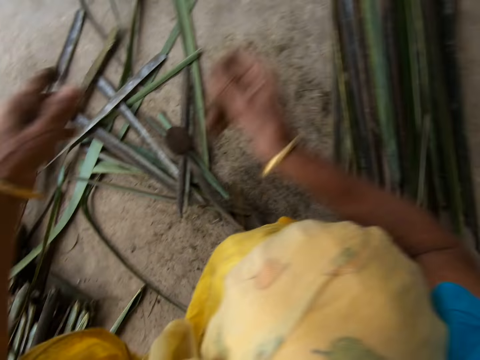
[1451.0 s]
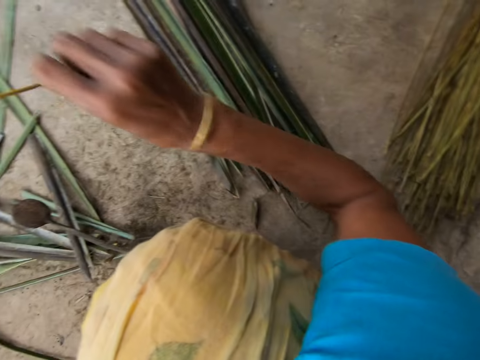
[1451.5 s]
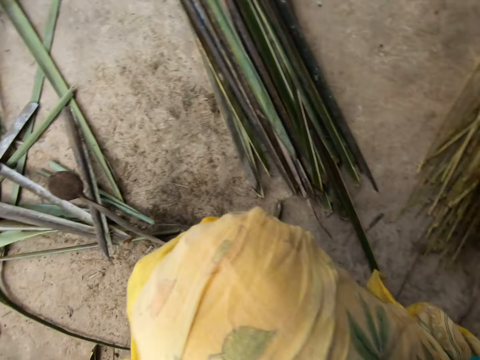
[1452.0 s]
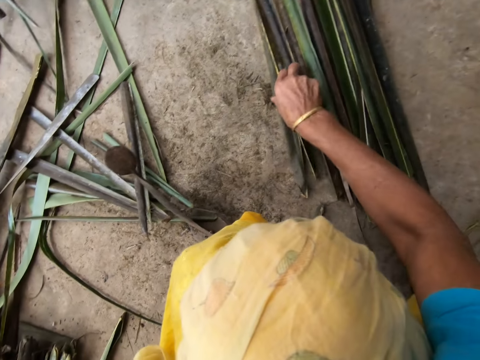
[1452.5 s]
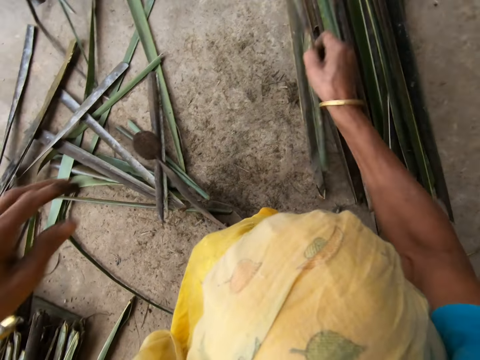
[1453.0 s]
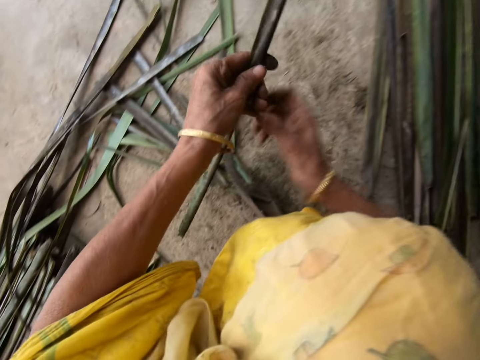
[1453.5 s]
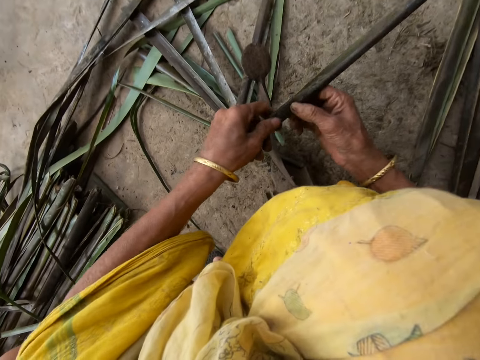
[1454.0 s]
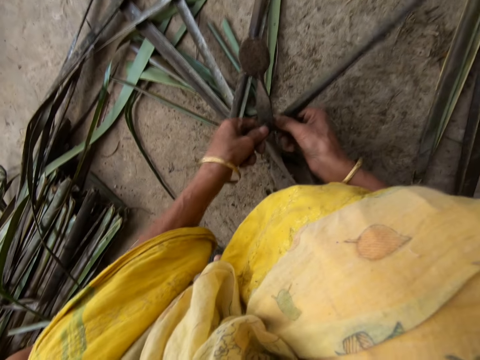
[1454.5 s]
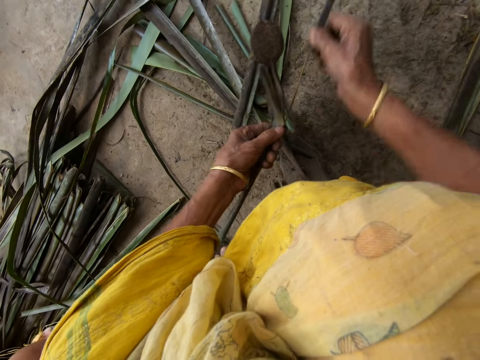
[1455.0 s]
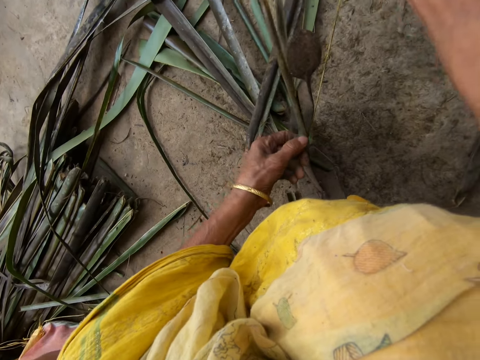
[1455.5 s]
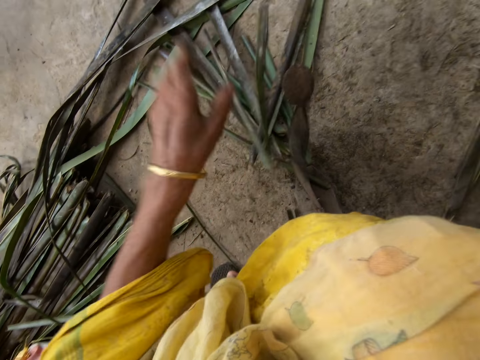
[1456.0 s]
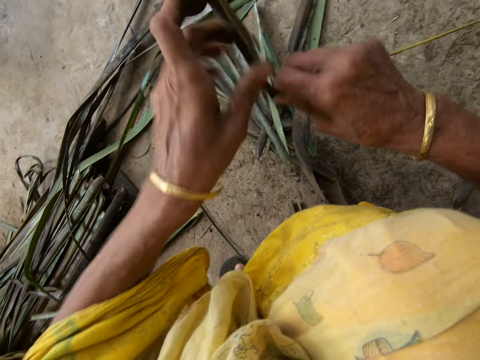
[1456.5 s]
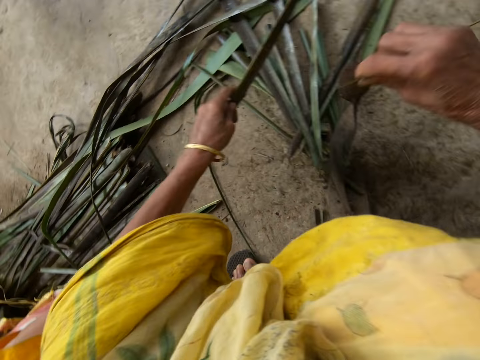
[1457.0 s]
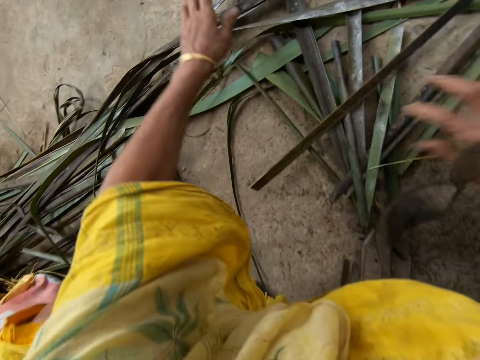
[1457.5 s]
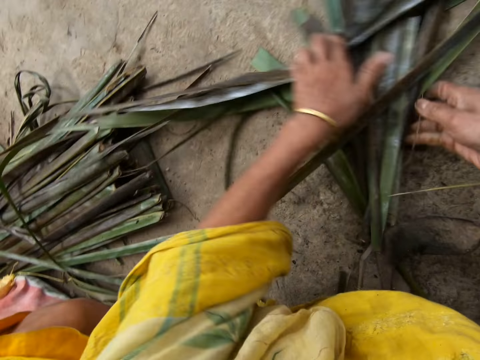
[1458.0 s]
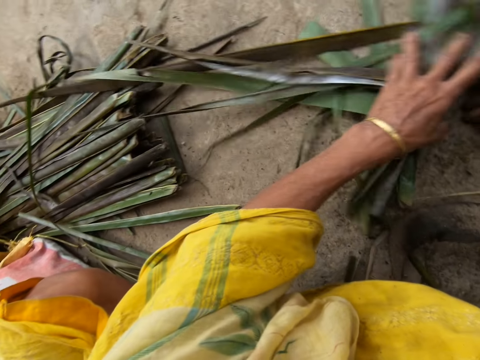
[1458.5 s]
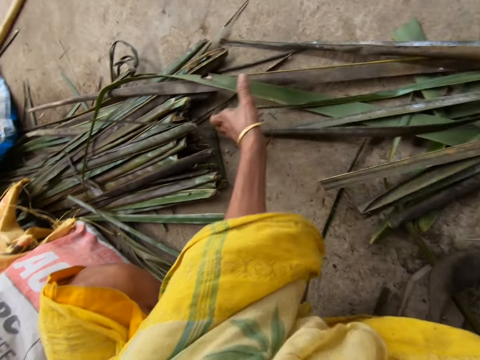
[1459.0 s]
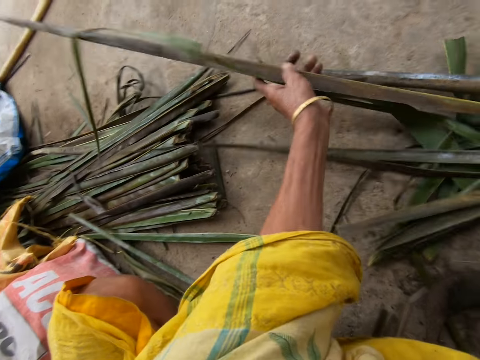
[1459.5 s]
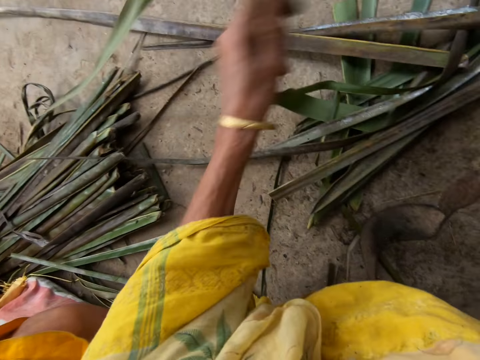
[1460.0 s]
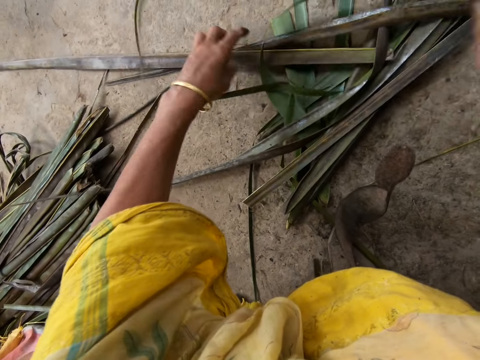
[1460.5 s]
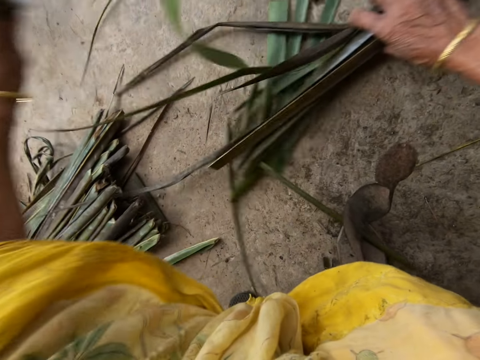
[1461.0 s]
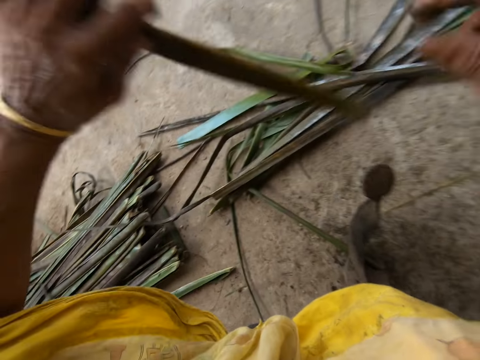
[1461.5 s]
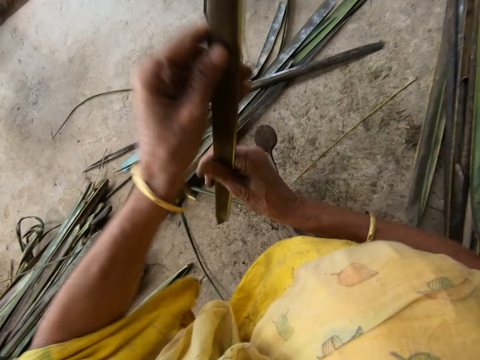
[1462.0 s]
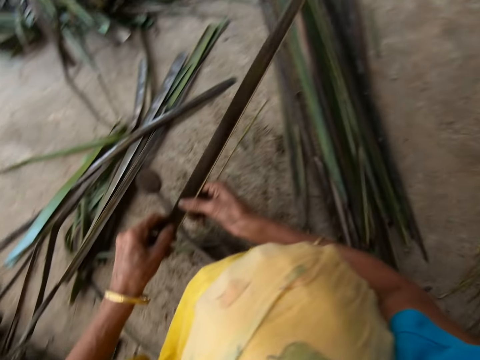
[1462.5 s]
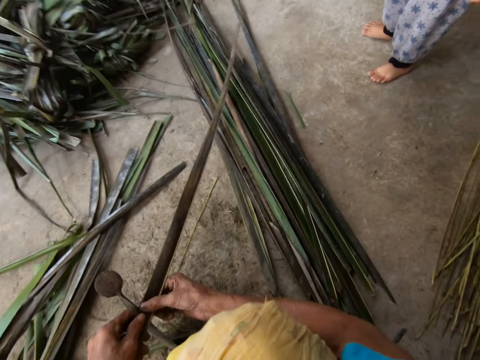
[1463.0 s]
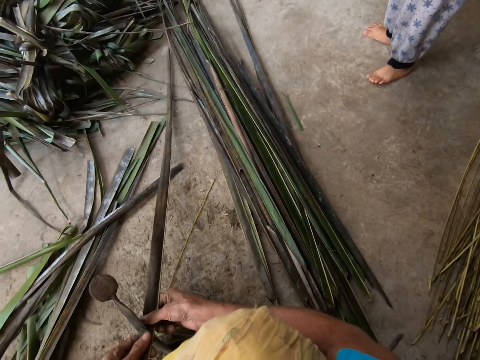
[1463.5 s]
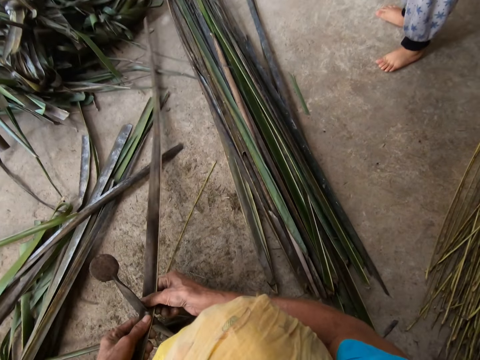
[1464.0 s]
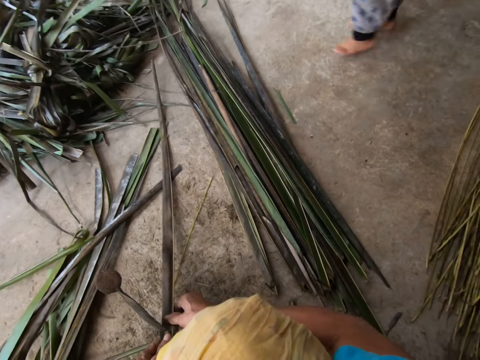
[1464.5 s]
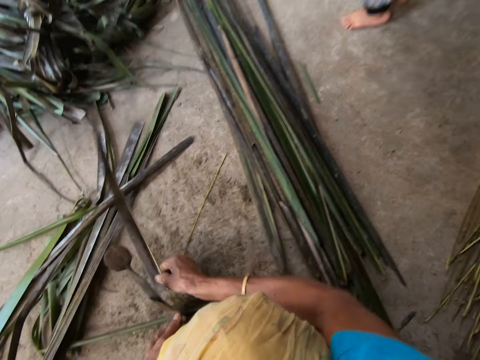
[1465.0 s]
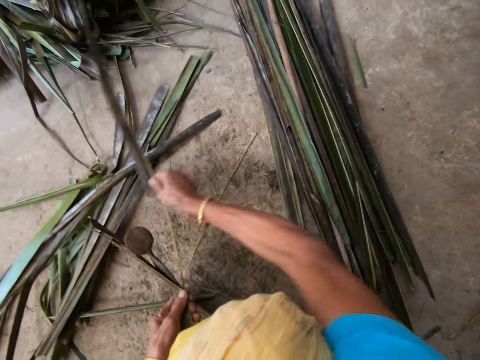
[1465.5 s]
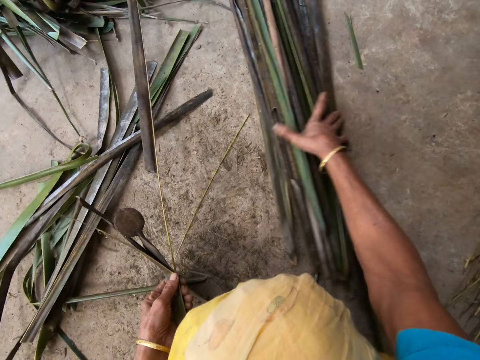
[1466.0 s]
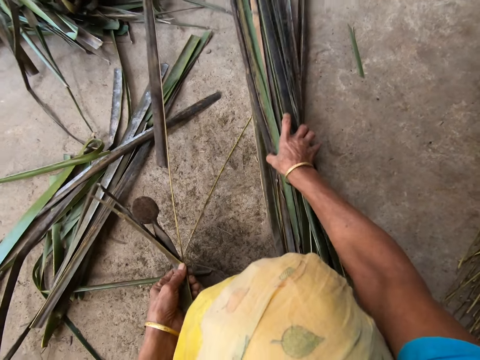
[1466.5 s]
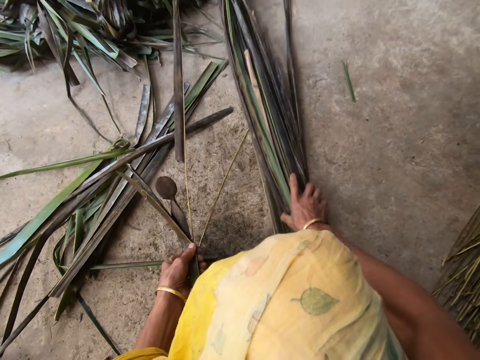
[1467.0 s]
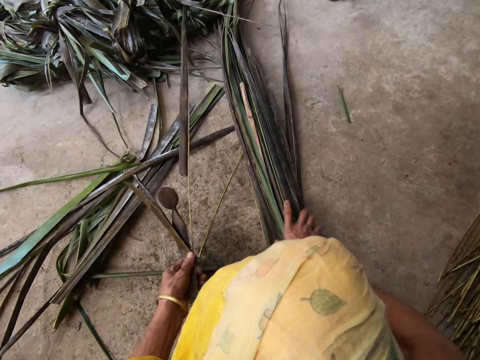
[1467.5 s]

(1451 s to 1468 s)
The camera wearer drops the stick or midrib on the floor with her right hand. She picks up a leaflet or coconut leaf from the floor with her right hand. She trims the leaflet from a stick with the sharp-edged iron rod on the floor. She pulls the midrib on the coconut leaf. She gathers the leaflets from the ground with both hands. She takes a coconut leaf on the floor. She trims the leaflet from a stick with the sharp-edged iron rod on the floor. She pulls the midrib on the coconut leaf. She pulls coconut leaves on the floor.

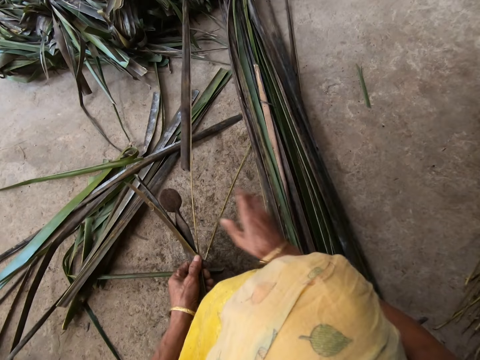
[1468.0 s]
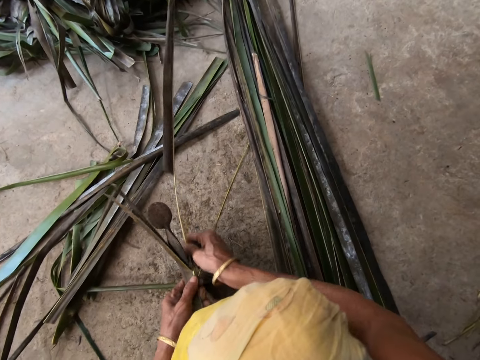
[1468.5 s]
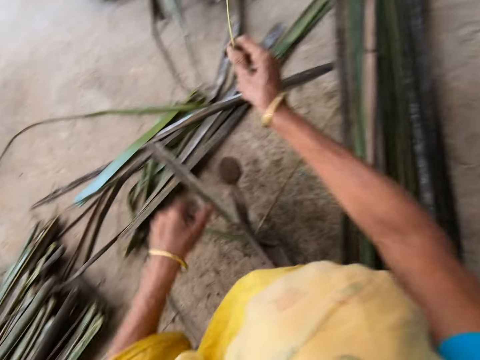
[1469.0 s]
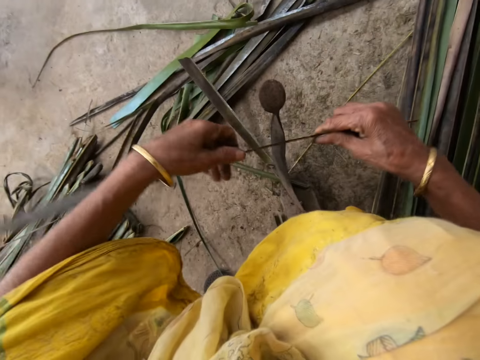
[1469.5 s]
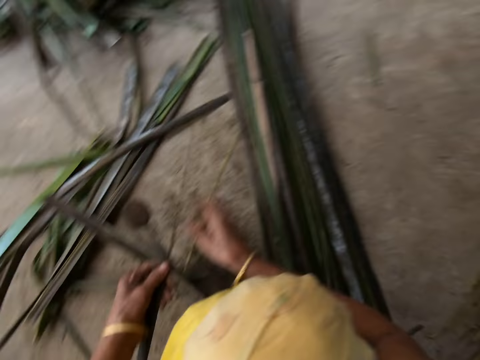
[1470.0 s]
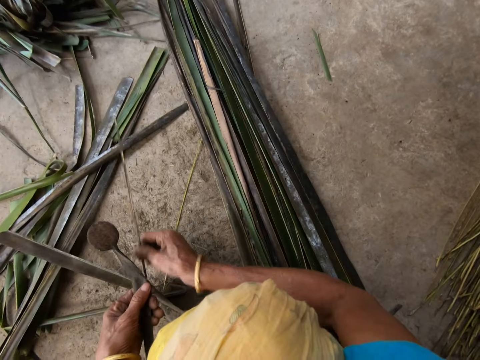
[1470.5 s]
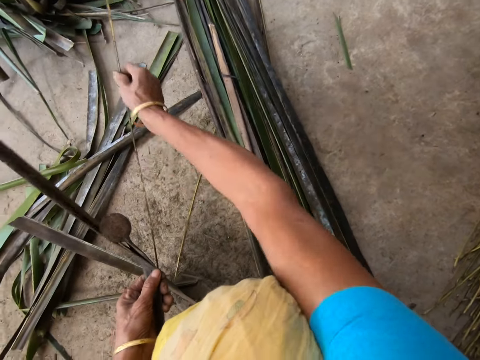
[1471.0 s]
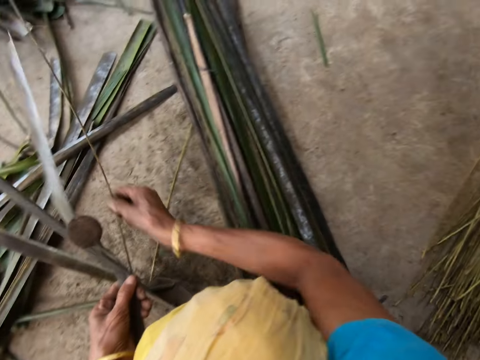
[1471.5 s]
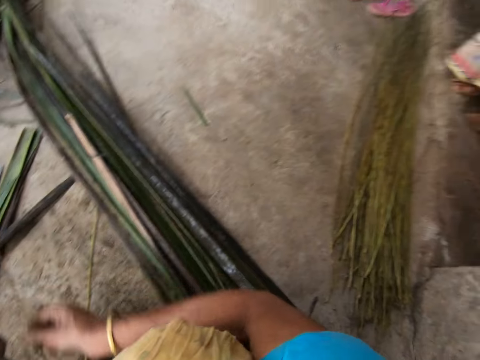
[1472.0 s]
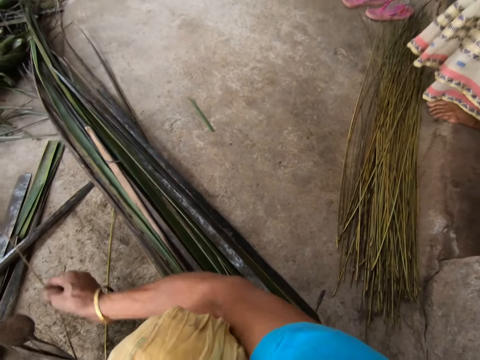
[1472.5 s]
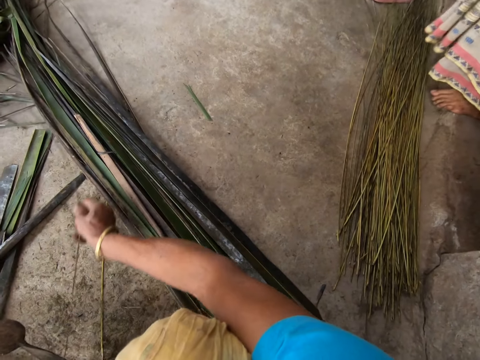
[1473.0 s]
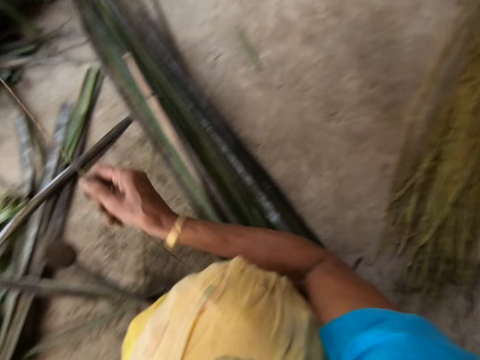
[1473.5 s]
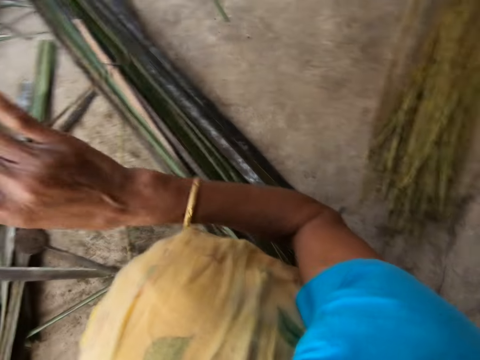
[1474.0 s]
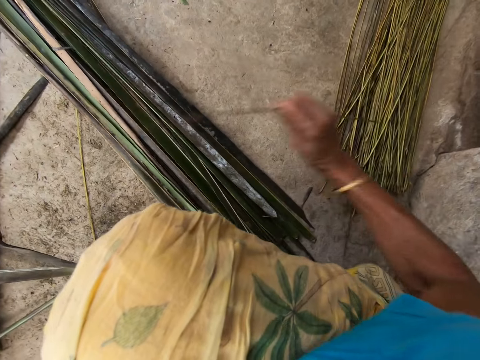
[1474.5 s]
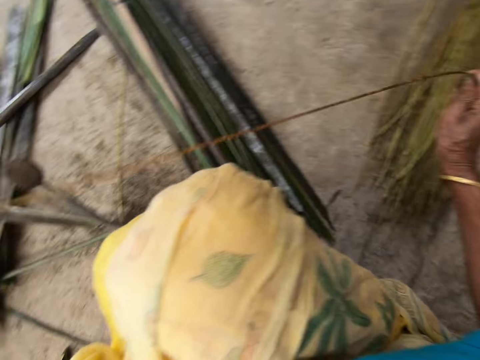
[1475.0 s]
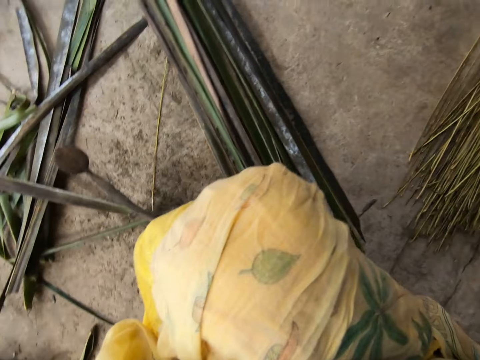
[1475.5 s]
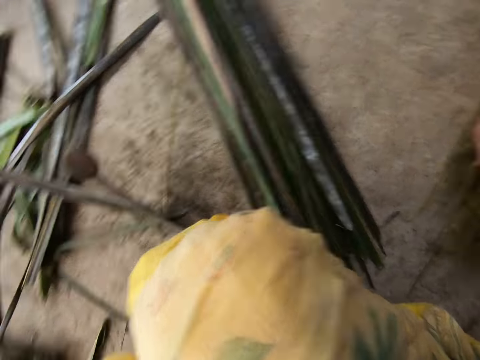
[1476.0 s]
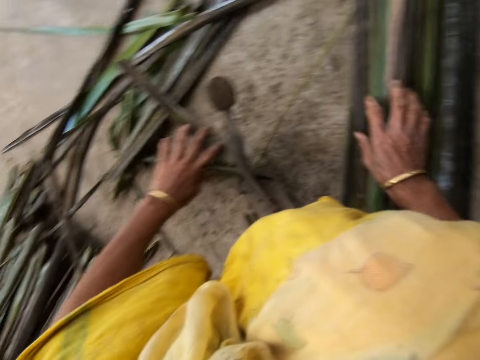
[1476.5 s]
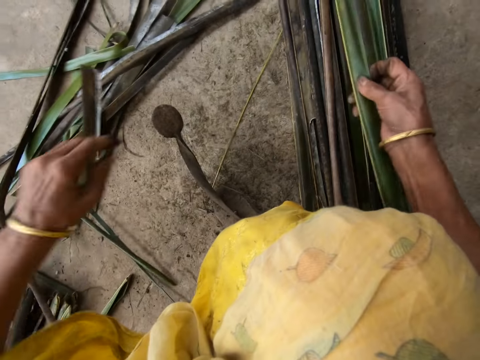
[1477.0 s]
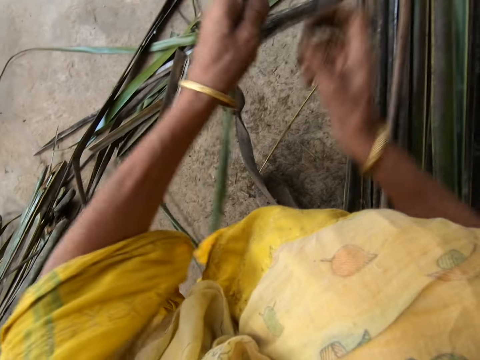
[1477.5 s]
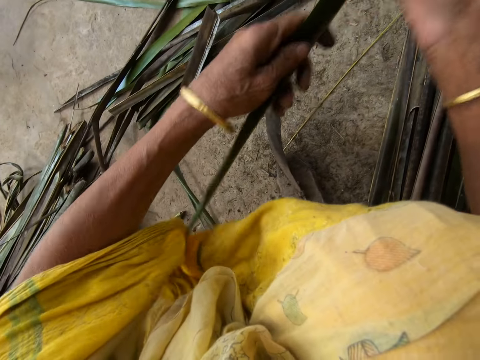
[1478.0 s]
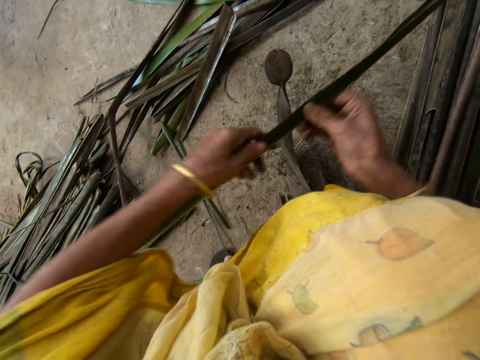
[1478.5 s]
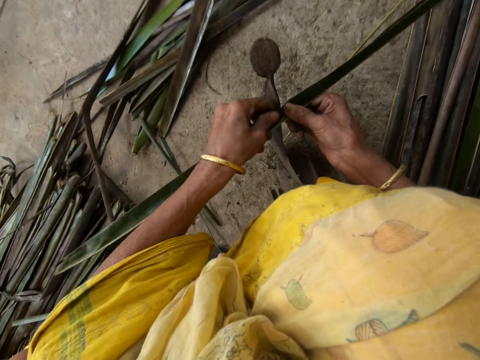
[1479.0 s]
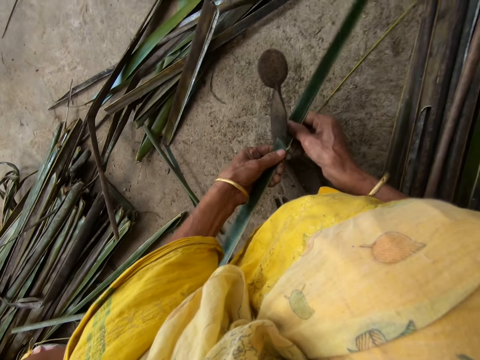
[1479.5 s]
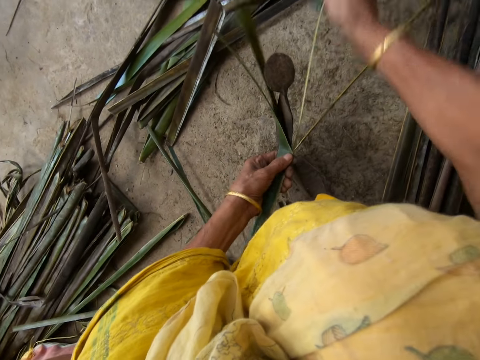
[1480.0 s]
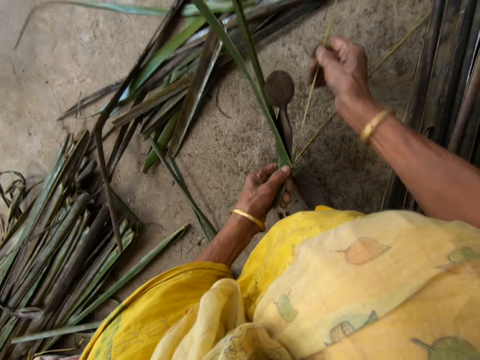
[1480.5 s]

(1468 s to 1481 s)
The camera wearer pulls the midrib on a coconut leaf. She reaps the coconut leaf off the midrib on the vegetable cutter. She pulls the midrib on the coconut leaf. She drops the stick on the floor with her right hand. She picks up a leaflet from the floor with her right hand. She trims the leaflet from the stick with the sharp-edged iron rod on the floor. She pulls the midrib on the coconut leaf.
